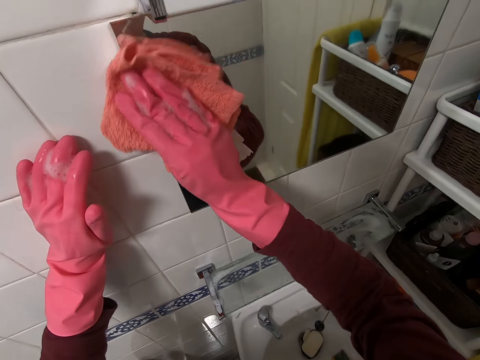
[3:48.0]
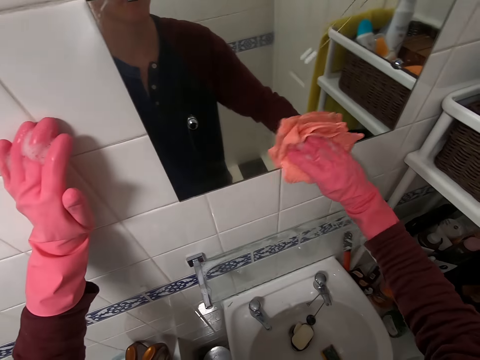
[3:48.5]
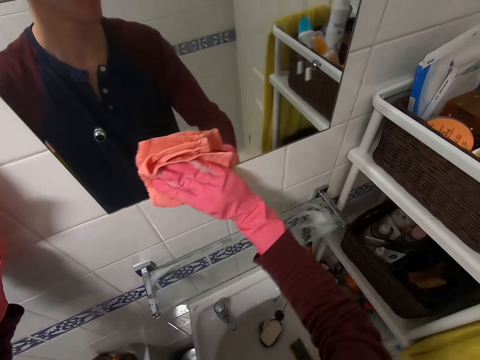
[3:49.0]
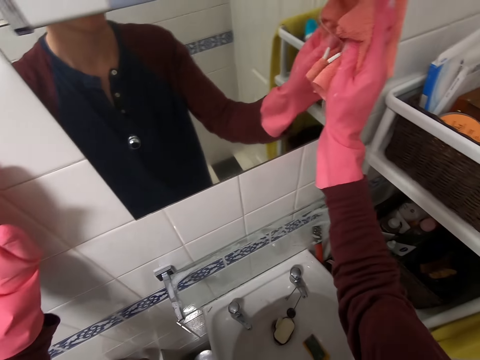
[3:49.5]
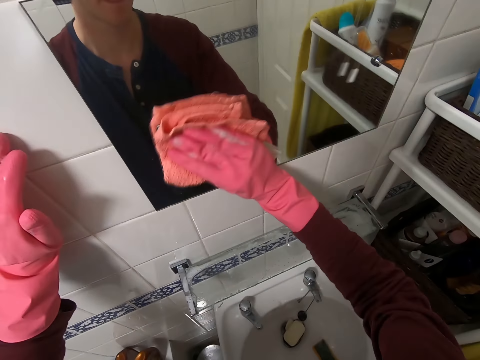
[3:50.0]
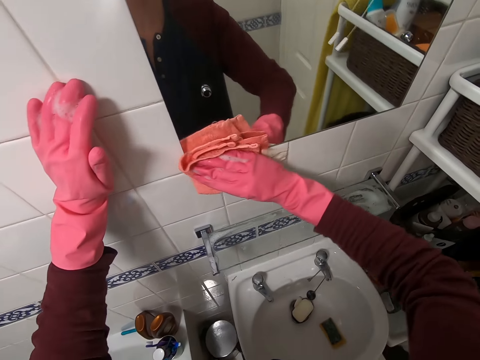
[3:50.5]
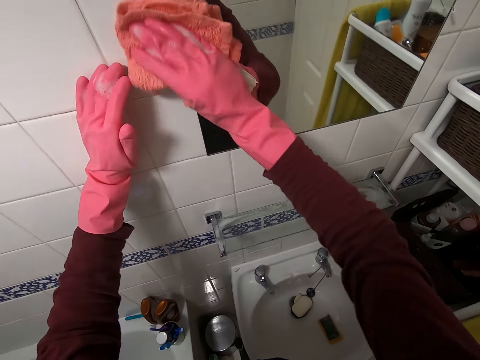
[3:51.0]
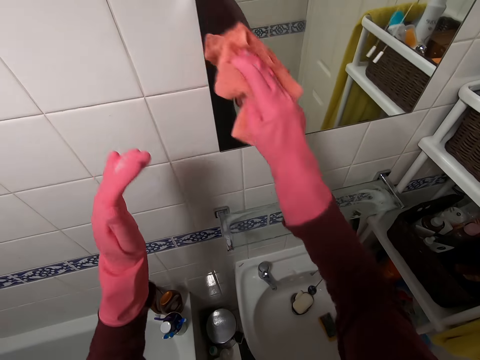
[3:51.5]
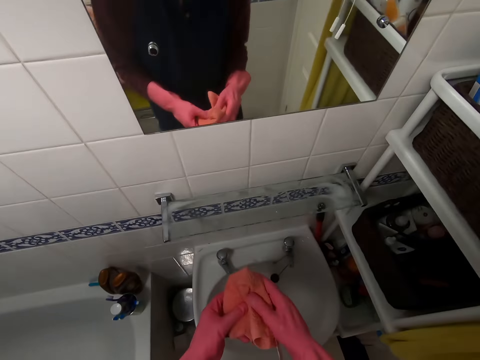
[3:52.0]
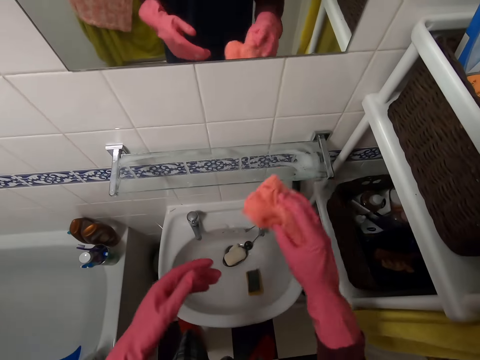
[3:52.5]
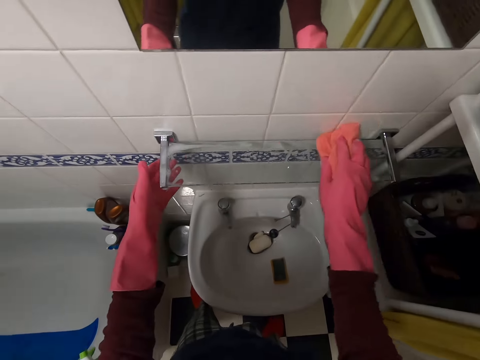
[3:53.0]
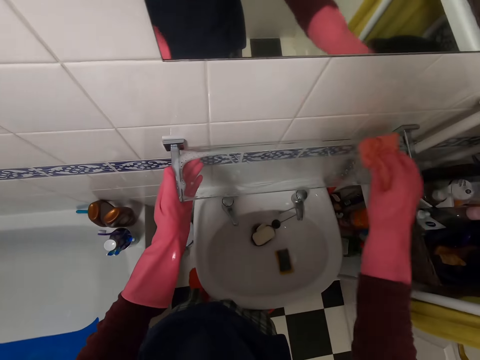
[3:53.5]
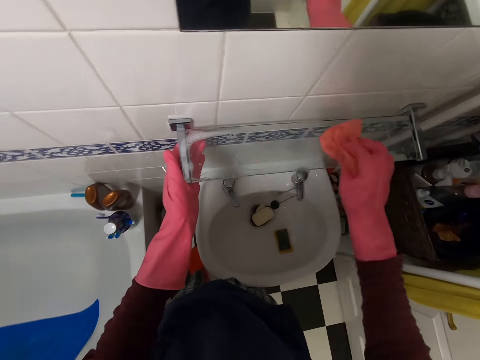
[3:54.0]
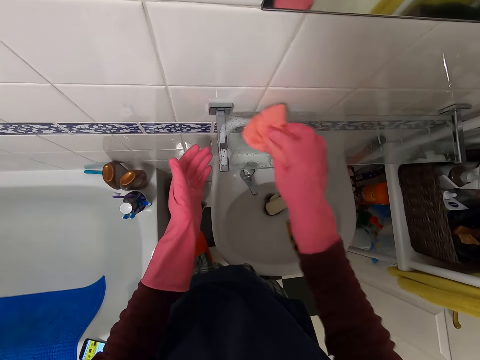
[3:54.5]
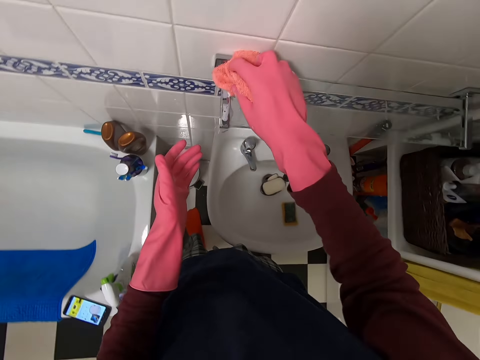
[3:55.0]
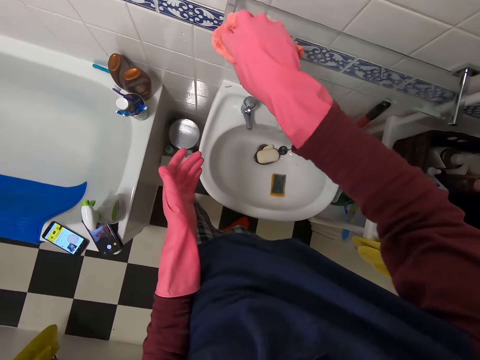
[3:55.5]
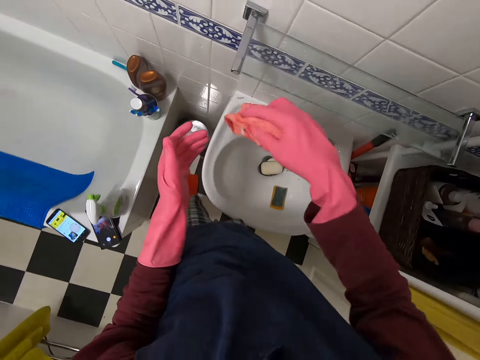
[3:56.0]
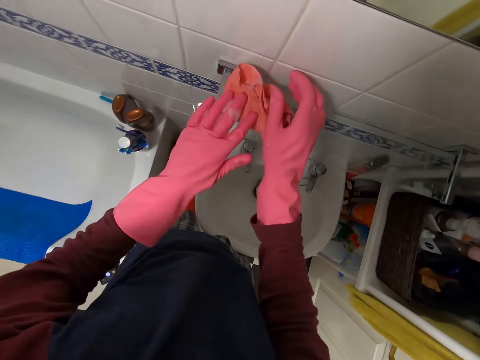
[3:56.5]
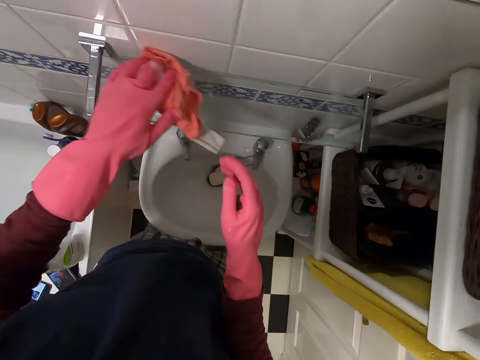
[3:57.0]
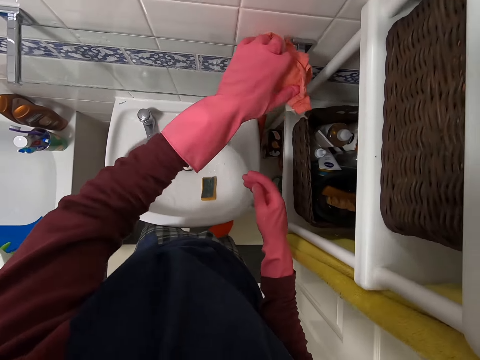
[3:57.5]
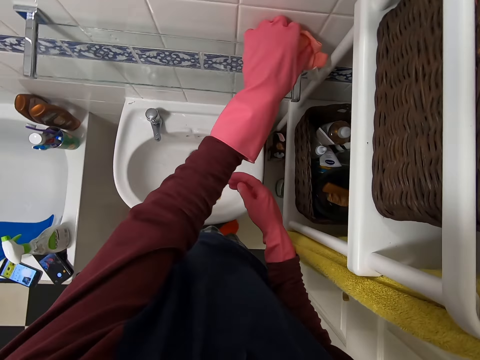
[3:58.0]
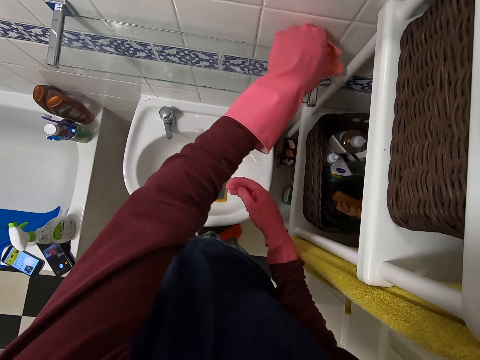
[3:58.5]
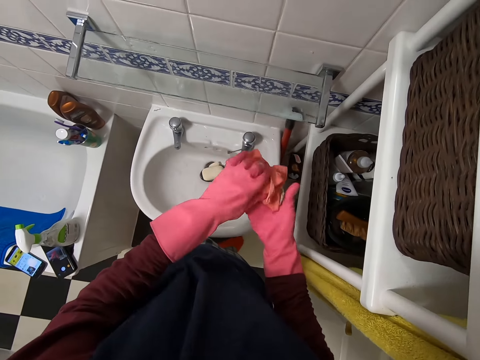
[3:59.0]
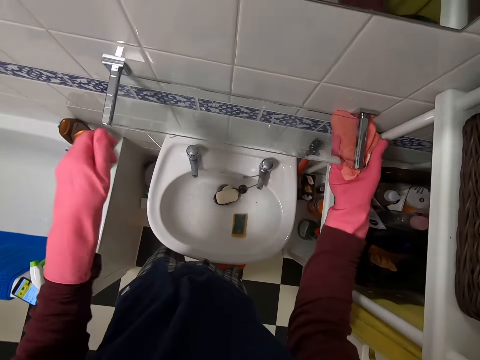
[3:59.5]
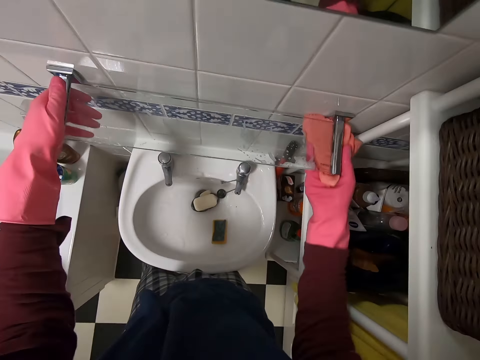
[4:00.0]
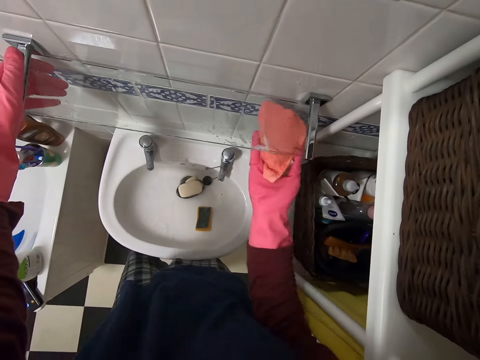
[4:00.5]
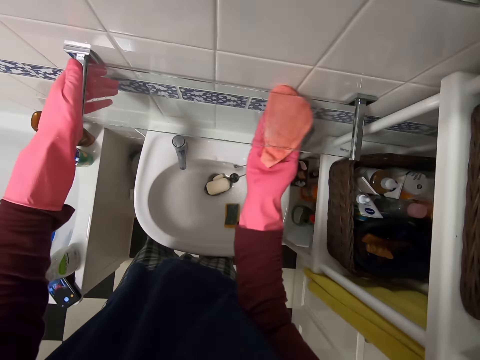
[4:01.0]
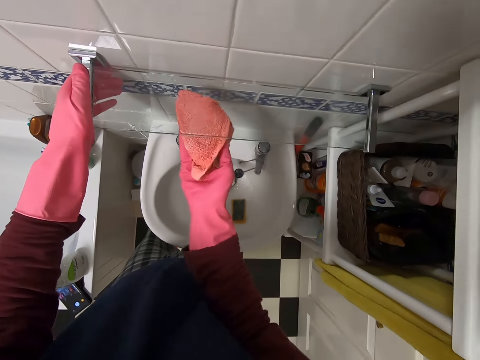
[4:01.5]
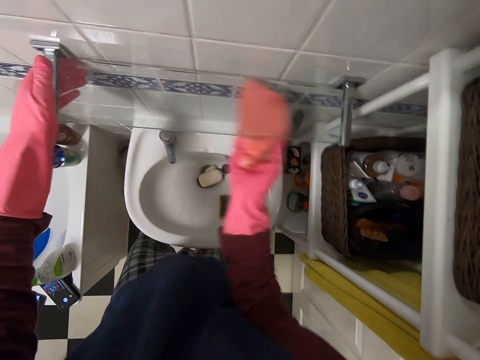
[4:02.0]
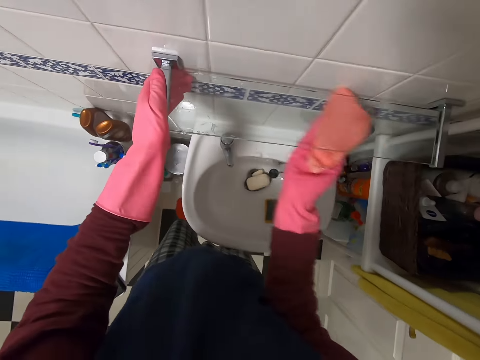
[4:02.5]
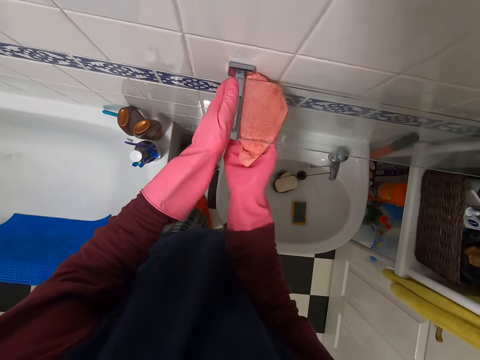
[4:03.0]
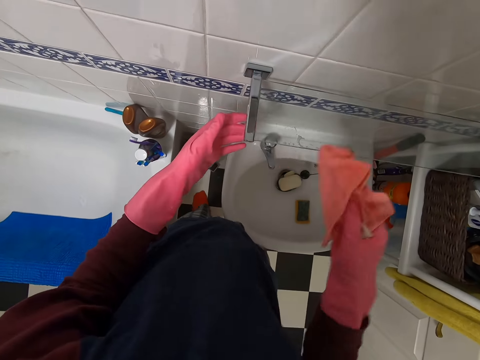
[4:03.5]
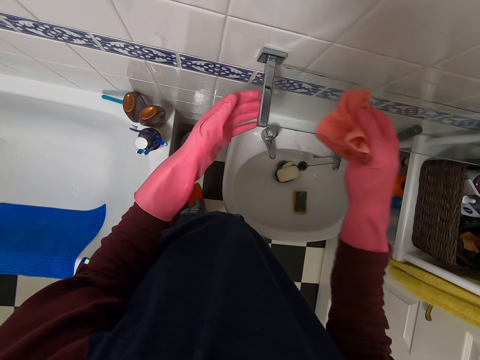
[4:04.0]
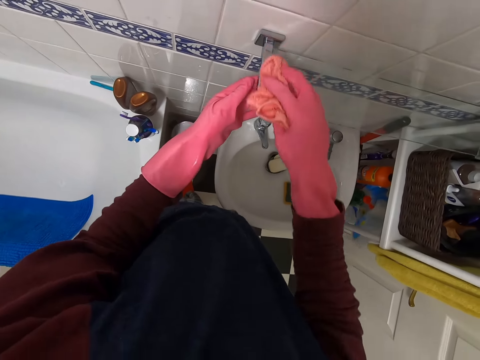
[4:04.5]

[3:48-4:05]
The camera wearer wipes the shelf. They move the rag to the left hand. They wipe the shelf. They move the rag to the right hand. They wipe the shelf.

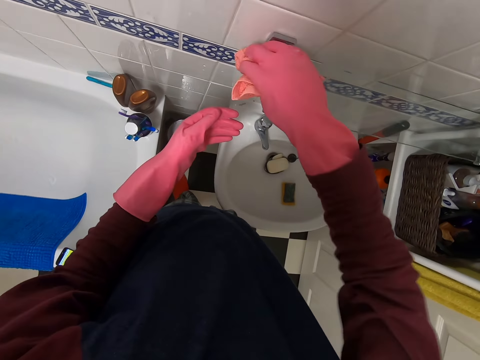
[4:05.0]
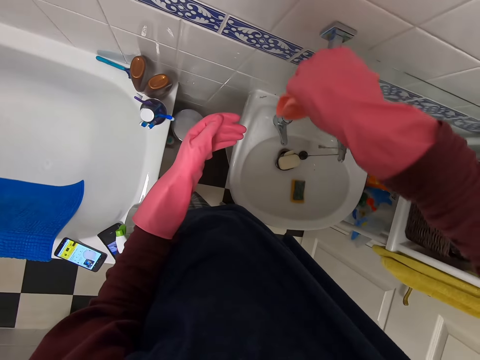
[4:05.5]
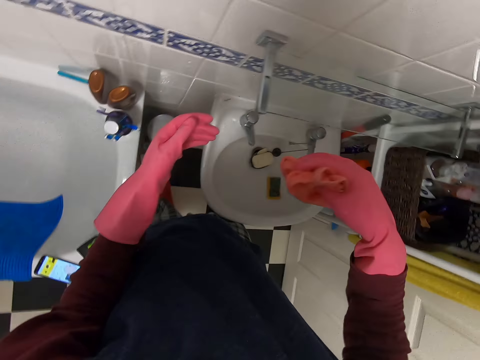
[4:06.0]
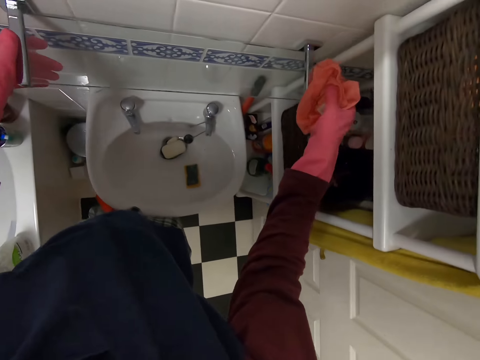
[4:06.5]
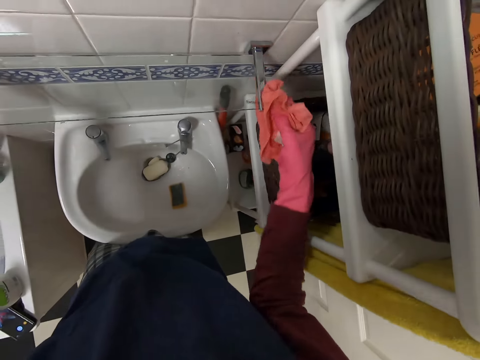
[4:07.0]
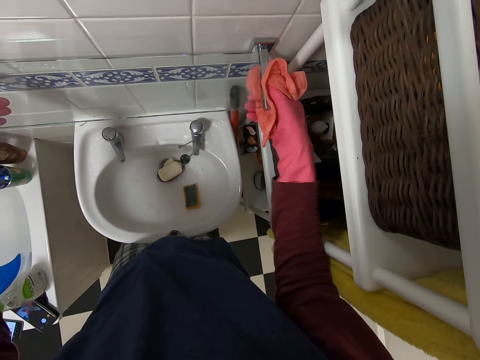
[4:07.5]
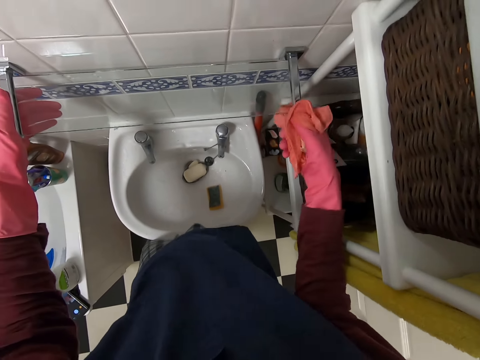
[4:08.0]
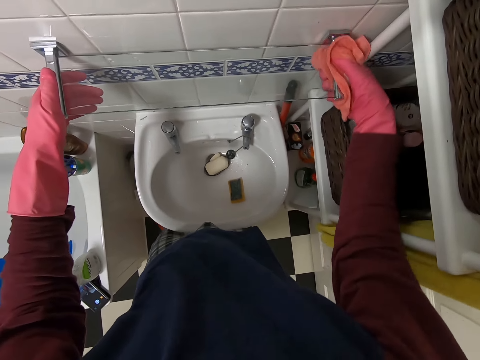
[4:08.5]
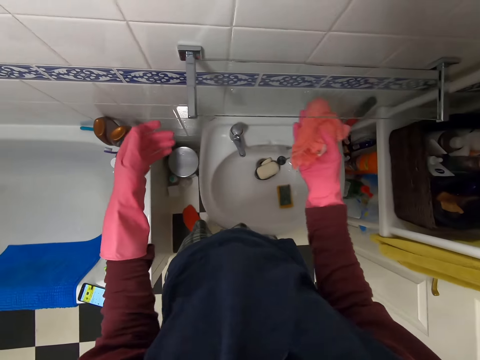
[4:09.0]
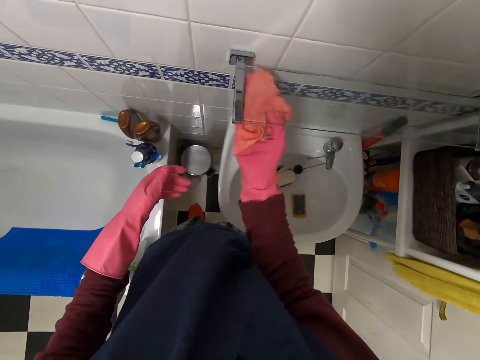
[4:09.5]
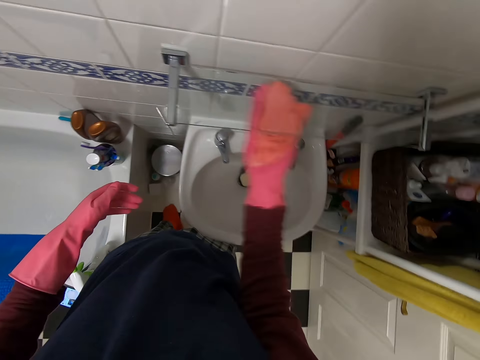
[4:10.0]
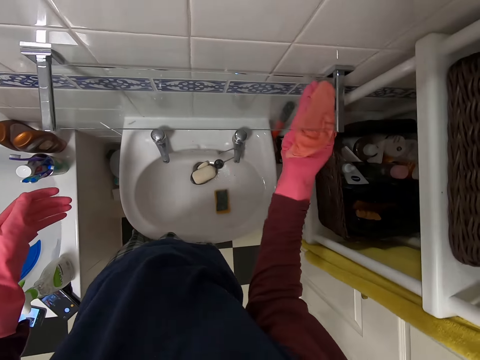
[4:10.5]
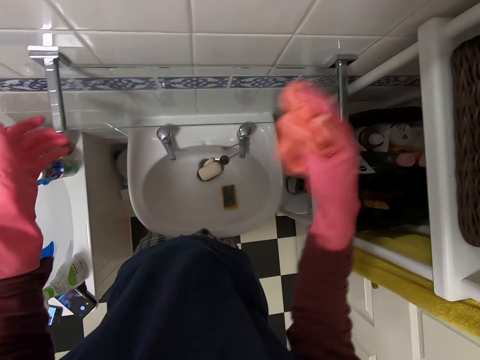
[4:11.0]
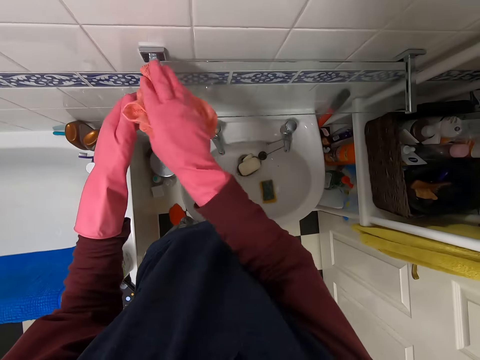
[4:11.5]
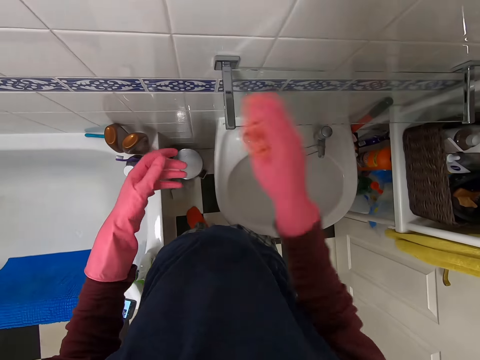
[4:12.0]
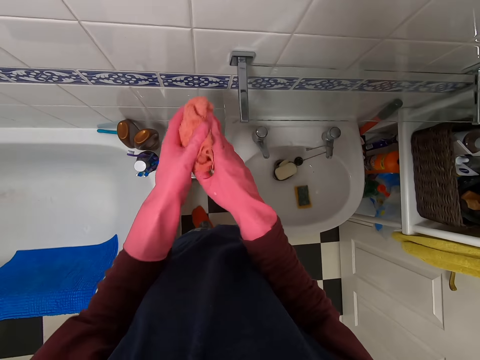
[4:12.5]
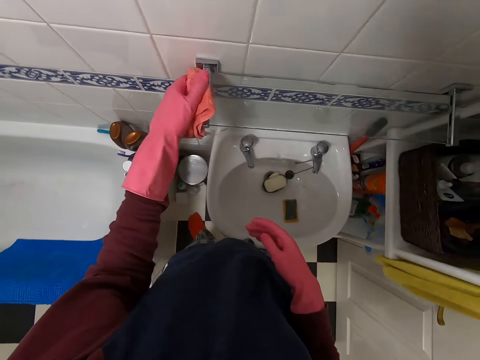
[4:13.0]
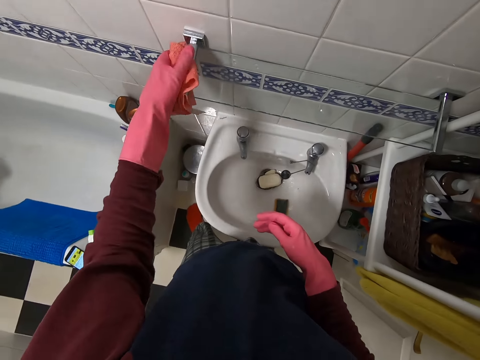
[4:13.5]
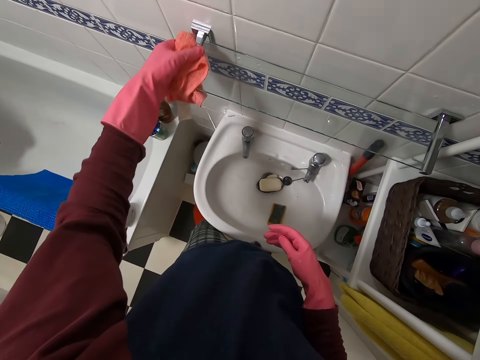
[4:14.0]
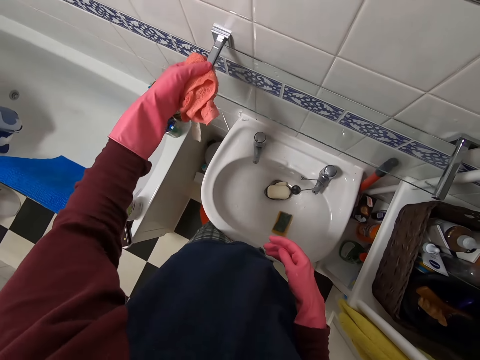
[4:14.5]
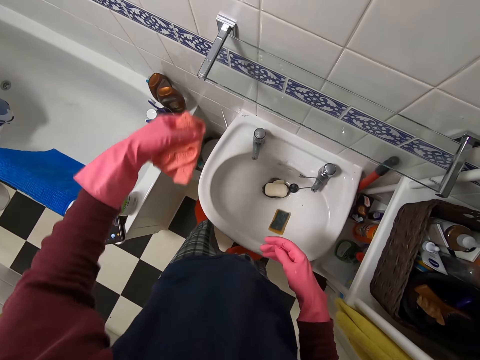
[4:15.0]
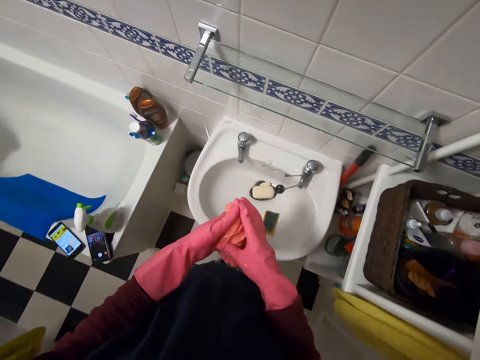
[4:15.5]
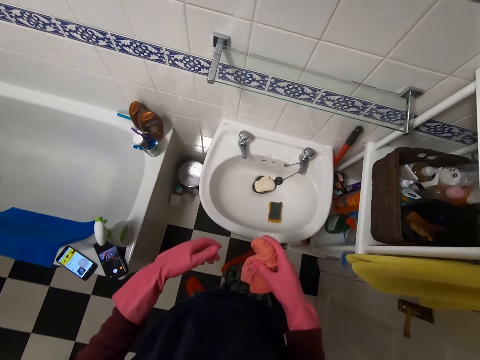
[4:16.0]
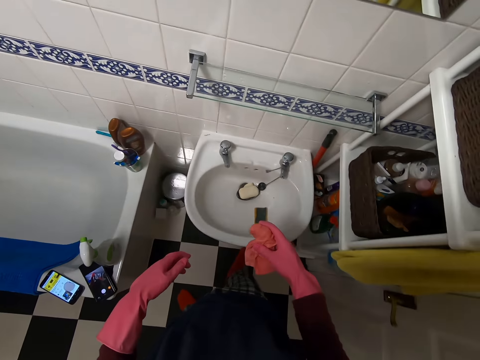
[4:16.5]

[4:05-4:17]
The camera wearer moves the rag to the left hand. They wipe the shelf.
